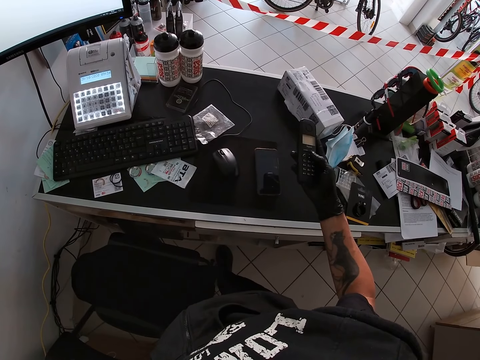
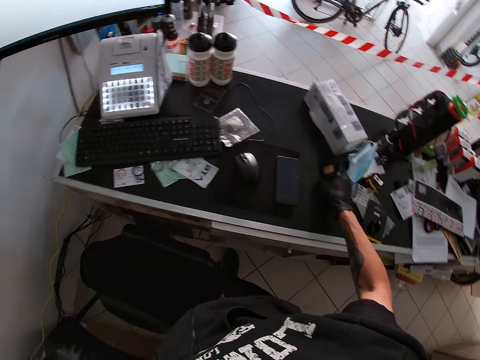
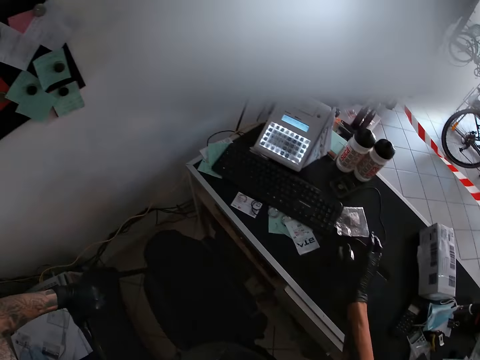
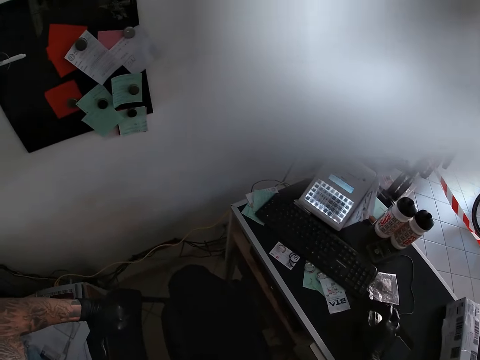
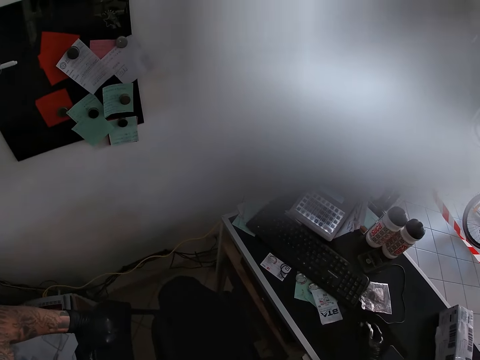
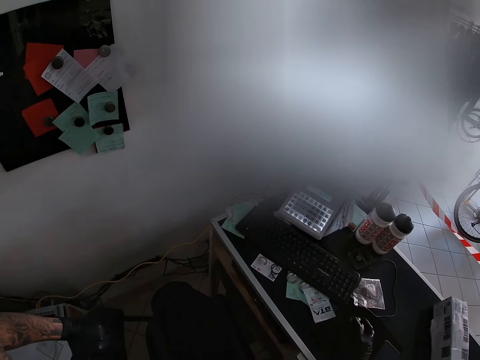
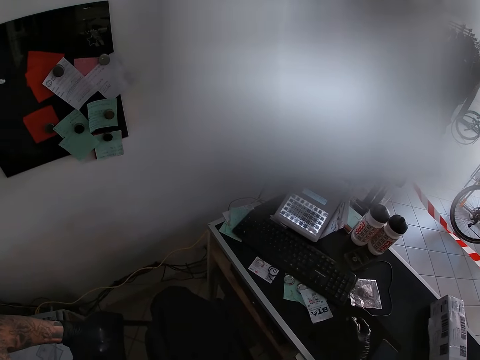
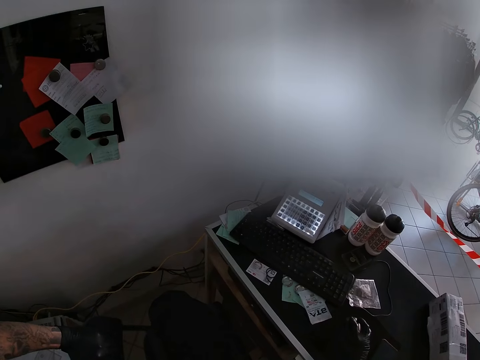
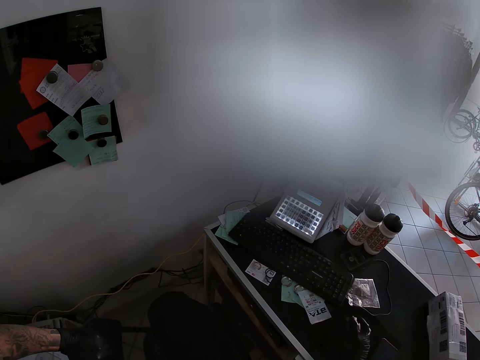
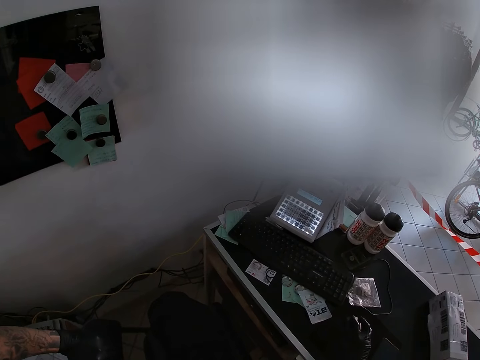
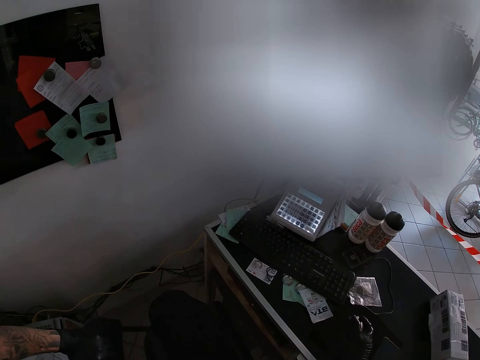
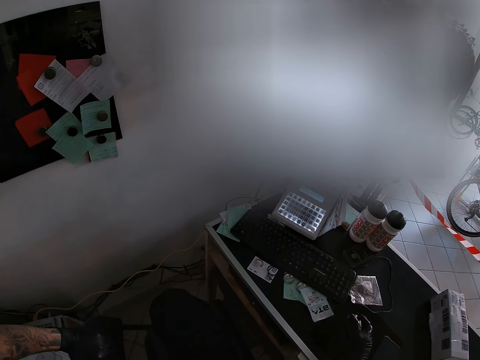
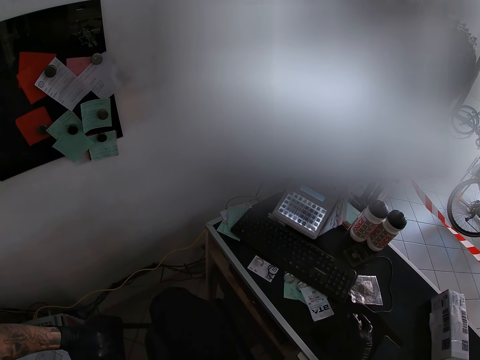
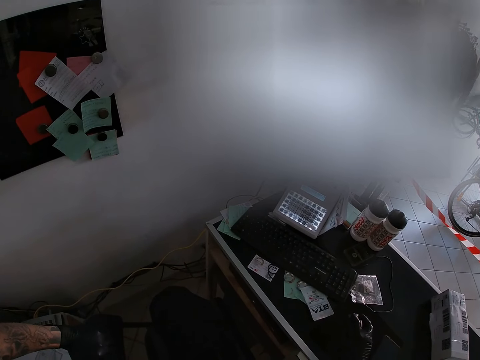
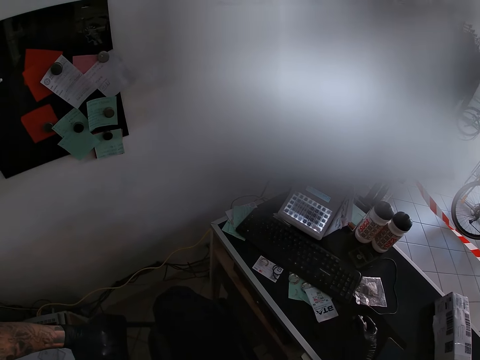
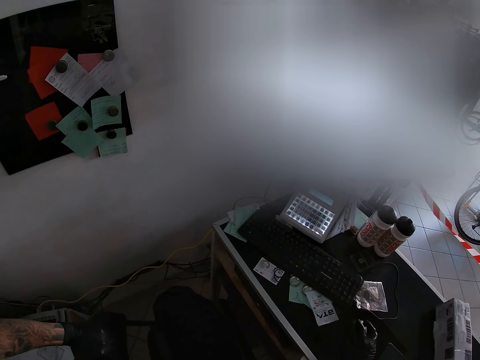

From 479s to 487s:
The camera wearer drops the remote on the table with his right hand. He places his right hand on the mouse. He scrolls the mouse. He presses the mouse on the table with his right hand.

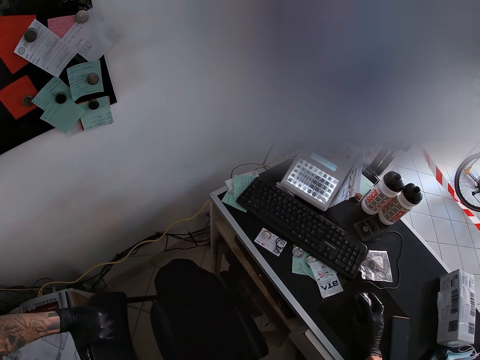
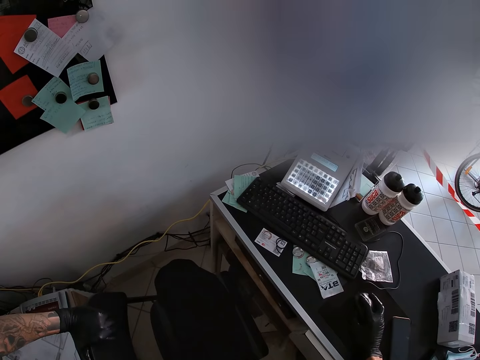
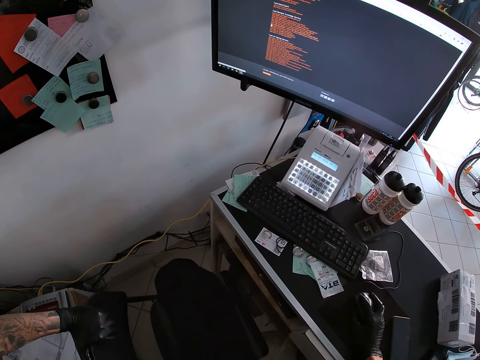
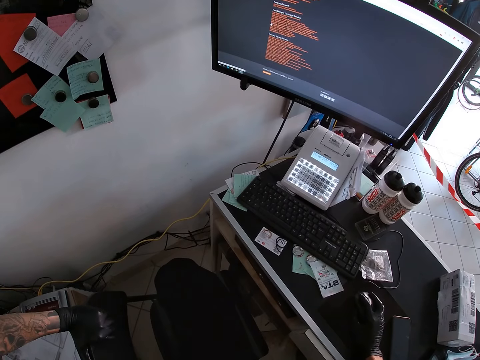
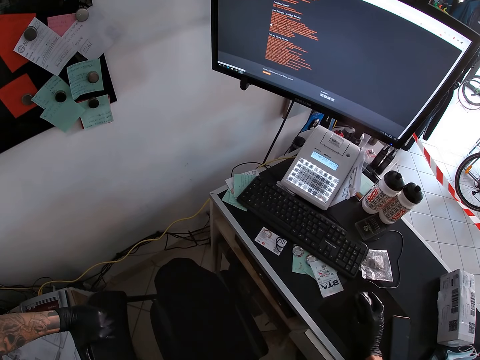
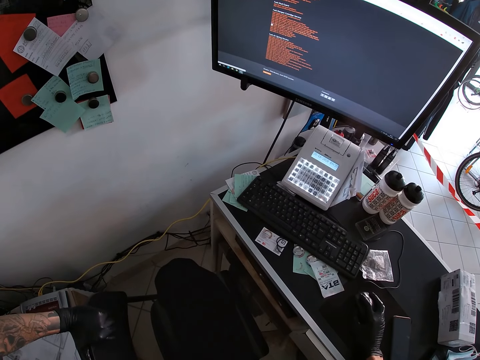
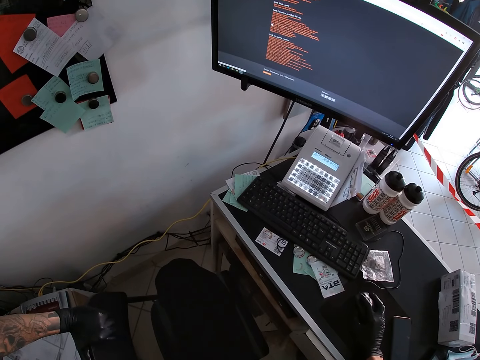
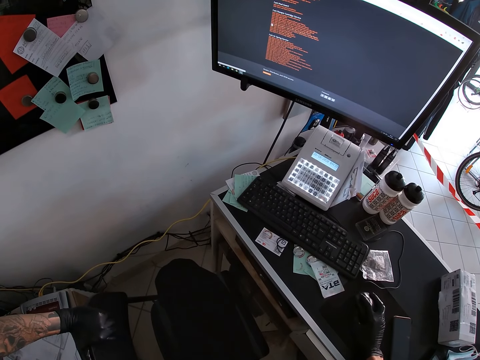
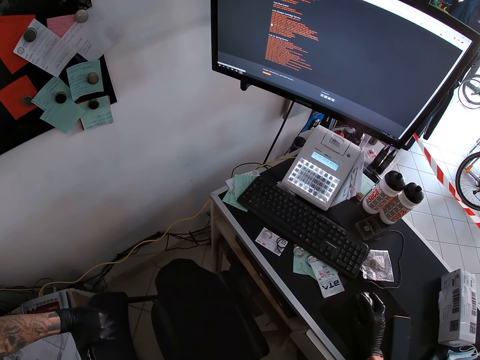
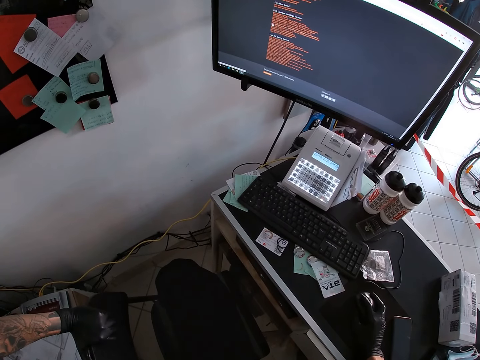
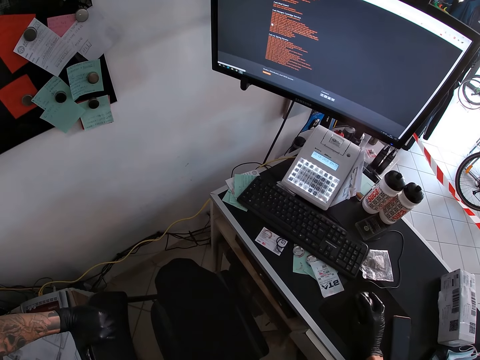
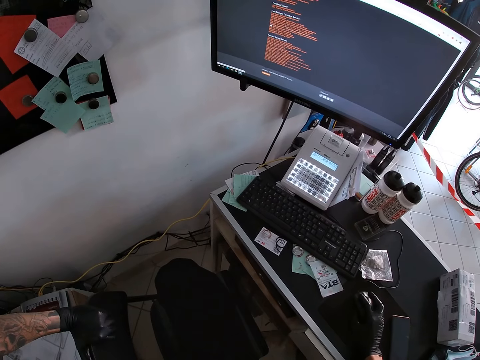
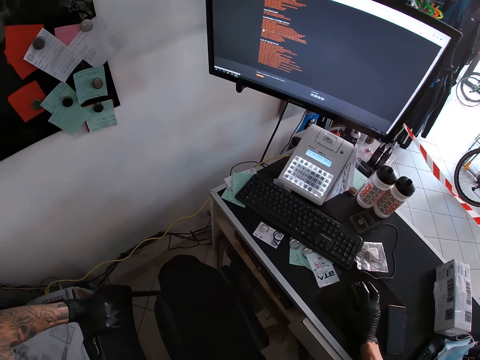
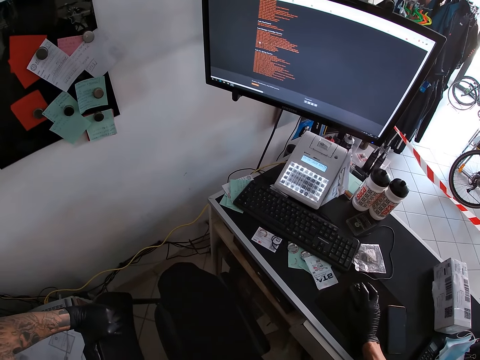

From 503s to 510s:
The camera wearer operates a computer system with the mouse.

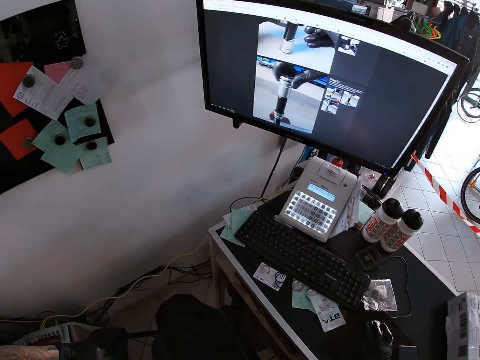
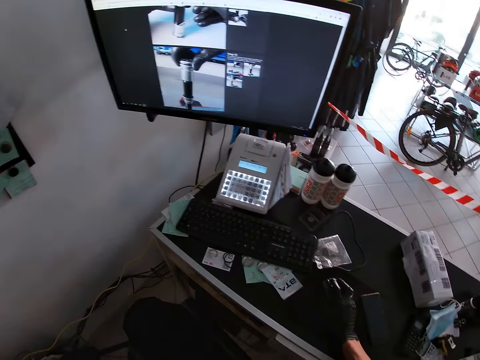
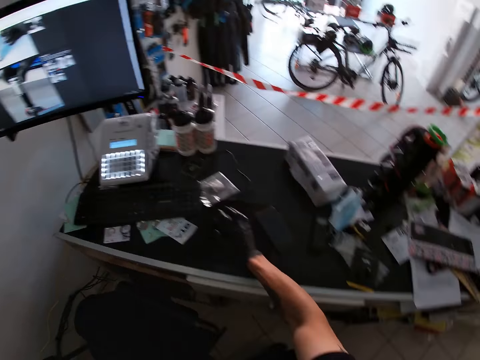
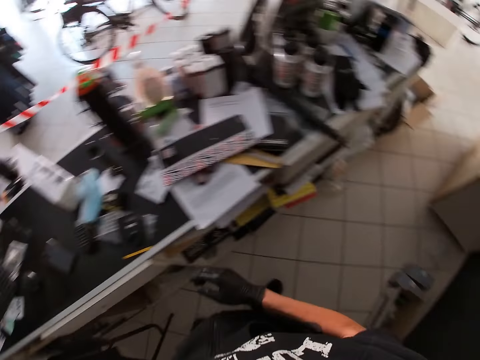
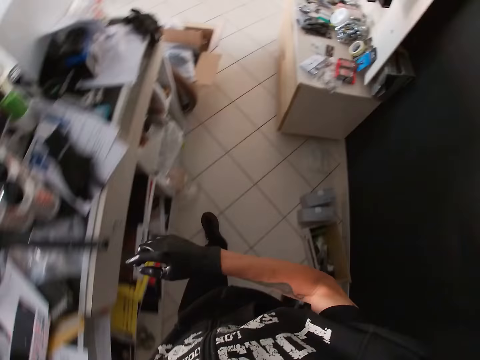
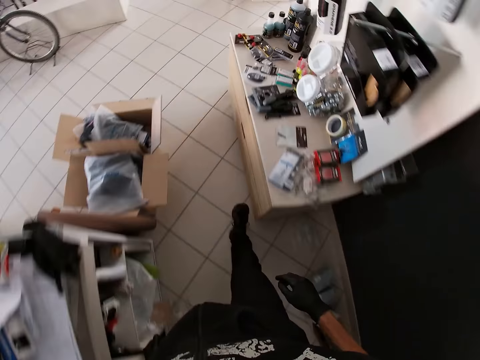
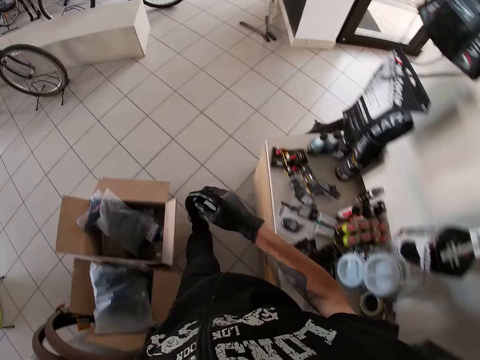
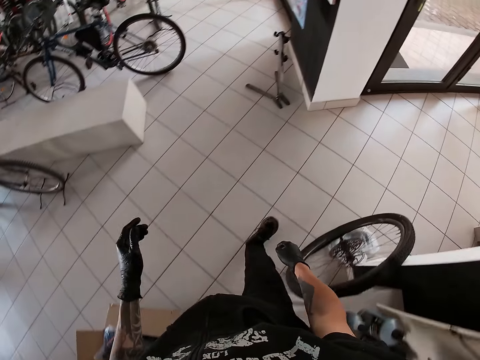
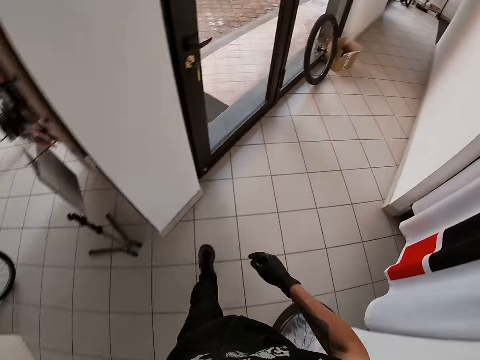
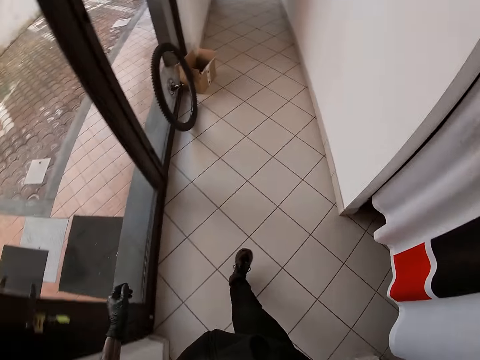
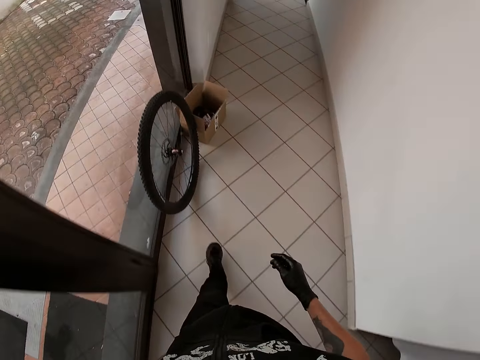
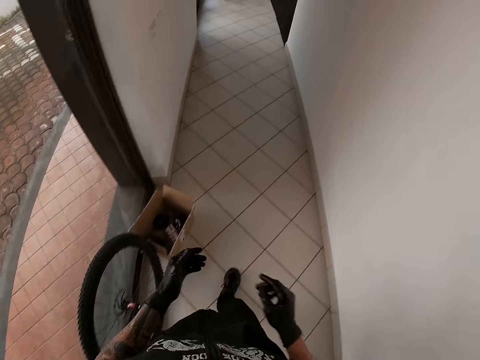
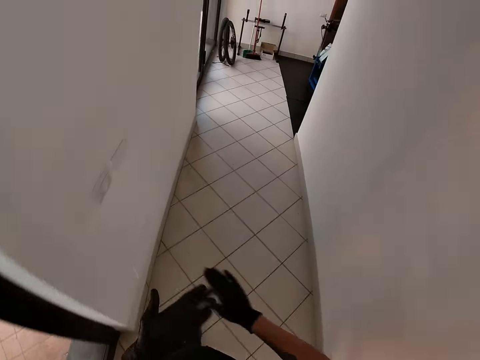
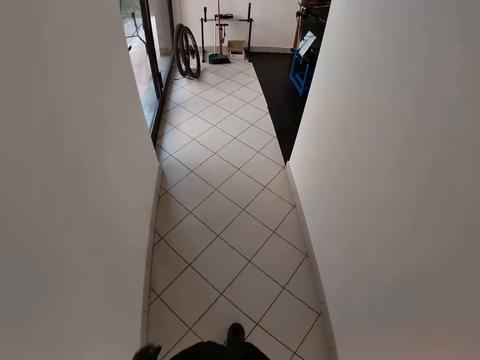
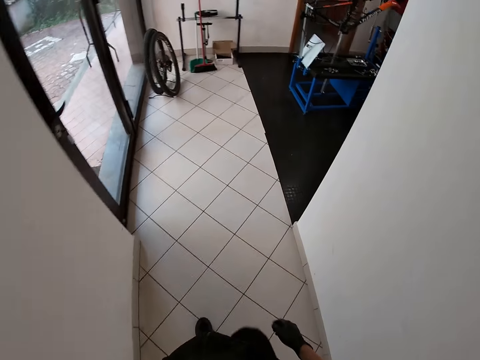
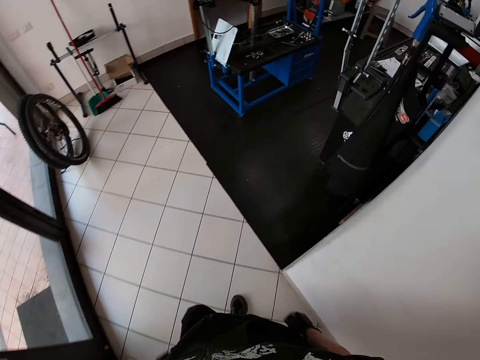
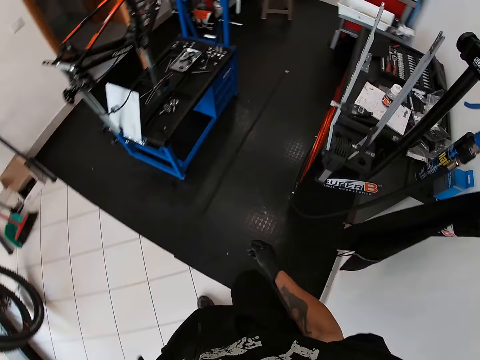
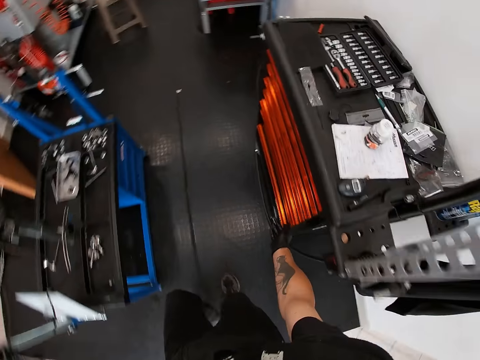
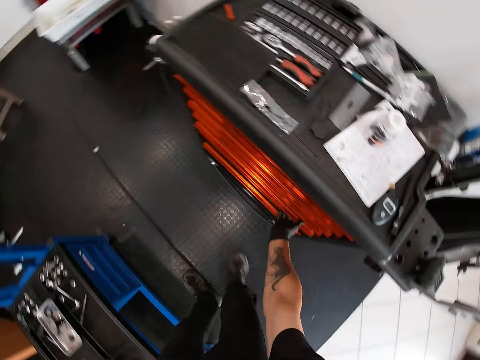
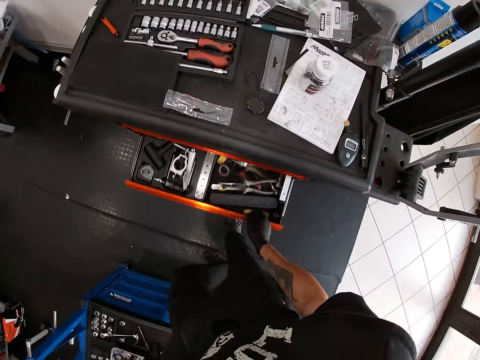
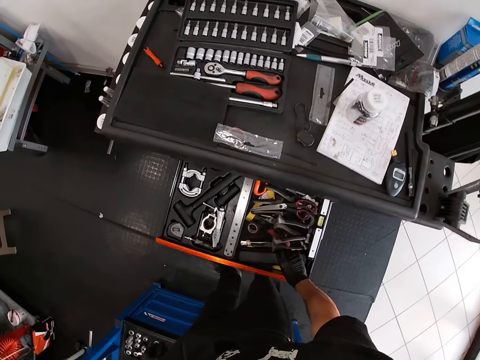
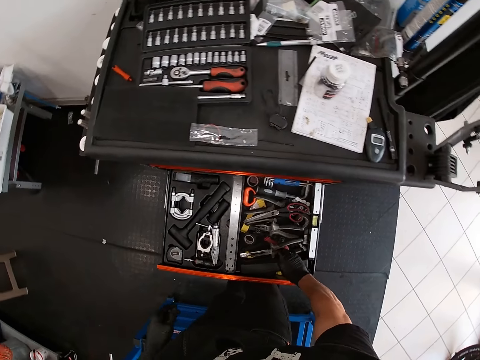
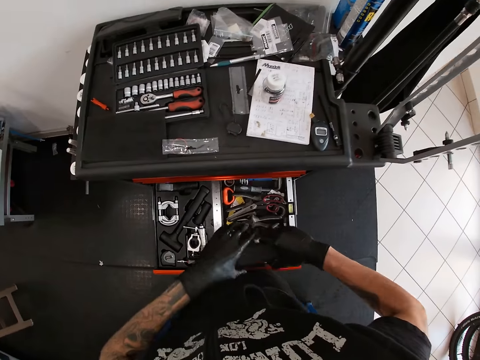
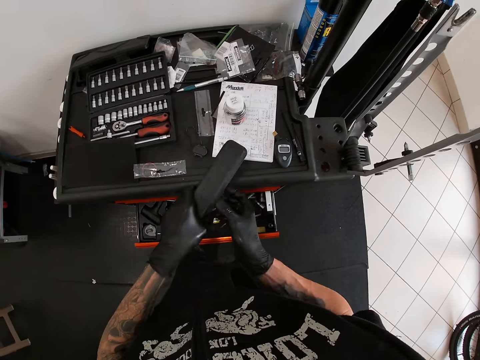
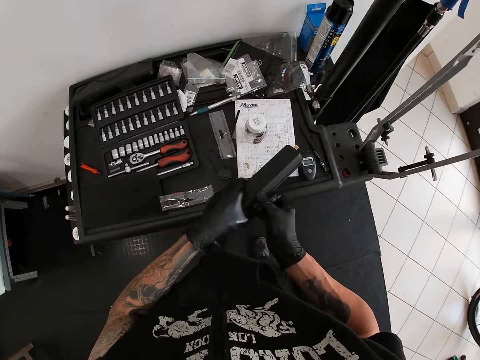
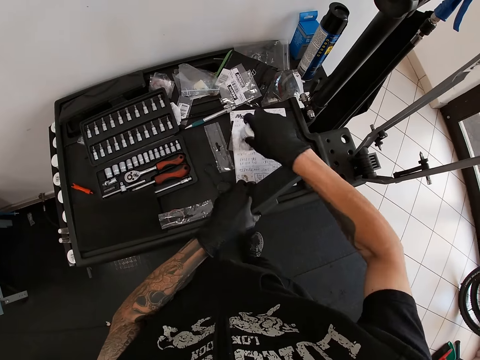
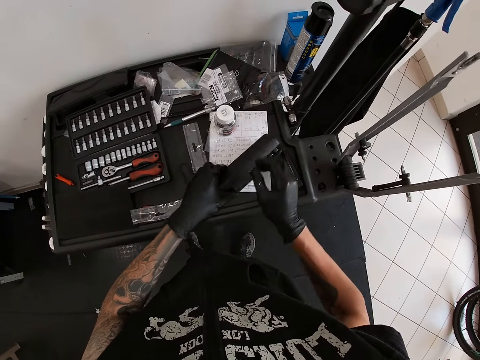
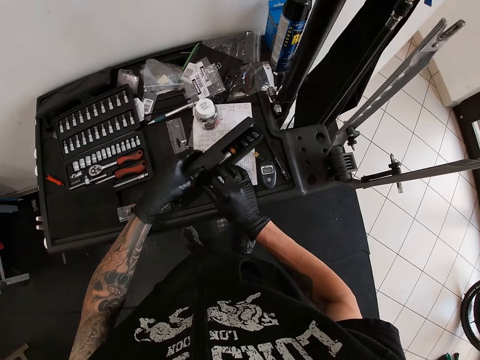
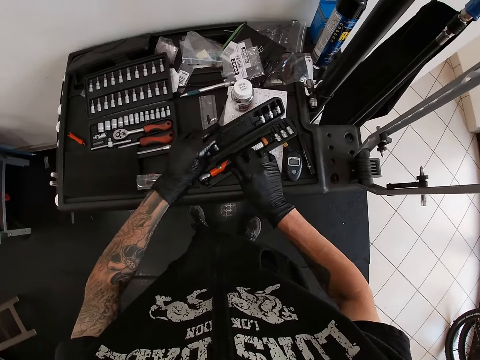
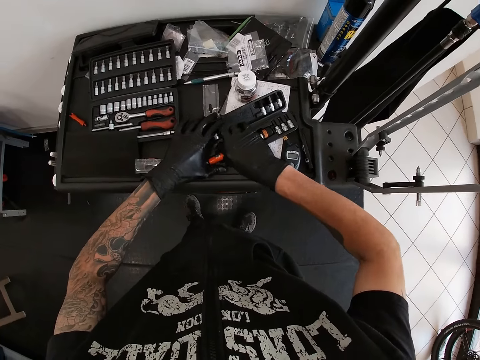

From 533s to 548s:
The camera wearer moves from the table into the passage in the house. He enters the workshop. He opens a drawer with his right hand. He lifts up a tool box from the drawer with his right hand. He drops the tool box on the table with his left hand. He moves a small jar on the table with his right hand. He opens the tool box with his hands. He removes a socket wrench from the tool box with his right hand.
